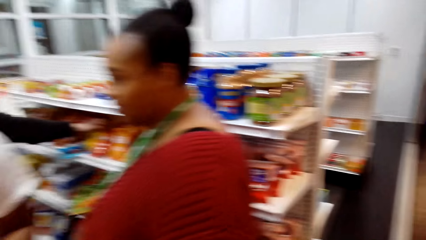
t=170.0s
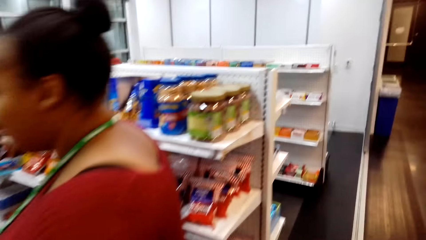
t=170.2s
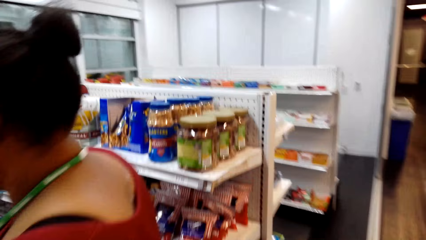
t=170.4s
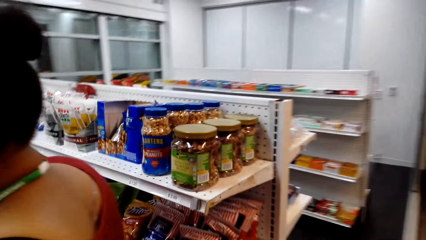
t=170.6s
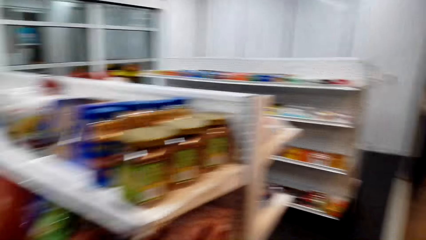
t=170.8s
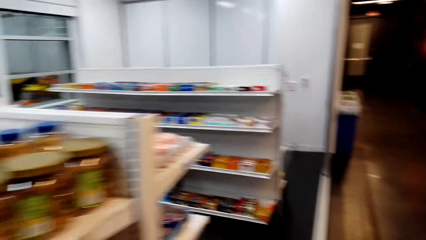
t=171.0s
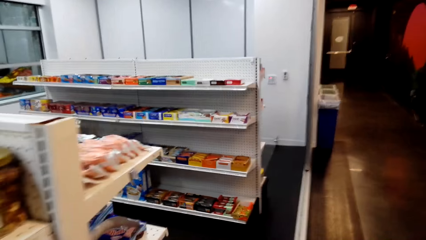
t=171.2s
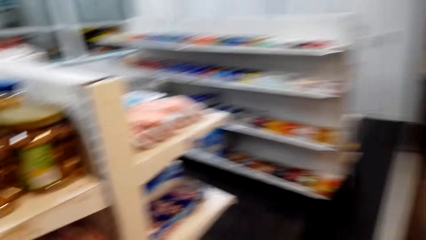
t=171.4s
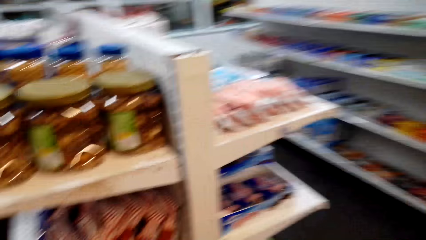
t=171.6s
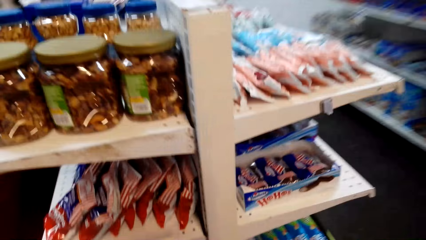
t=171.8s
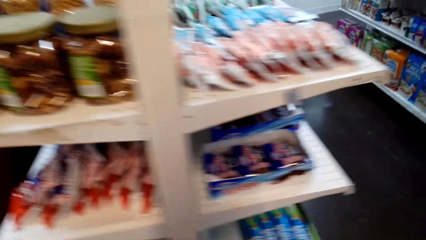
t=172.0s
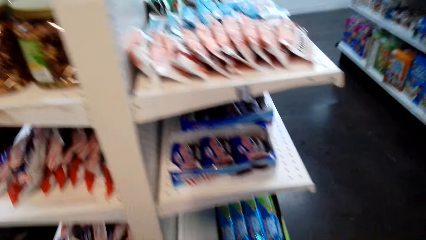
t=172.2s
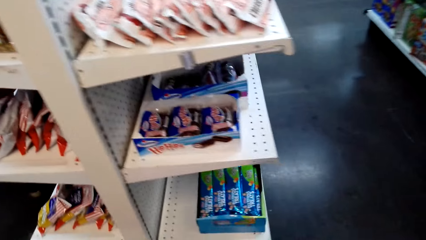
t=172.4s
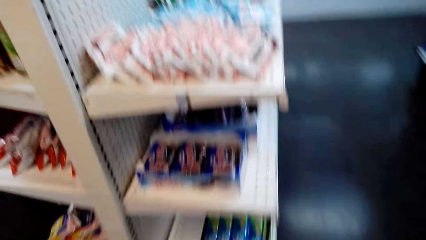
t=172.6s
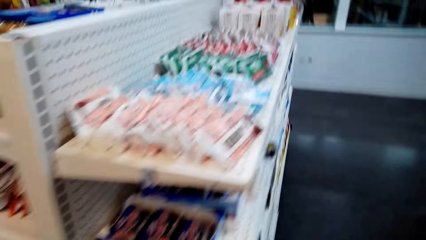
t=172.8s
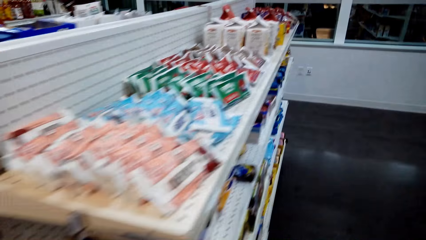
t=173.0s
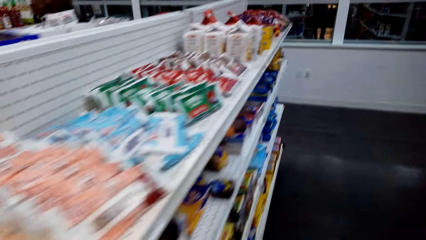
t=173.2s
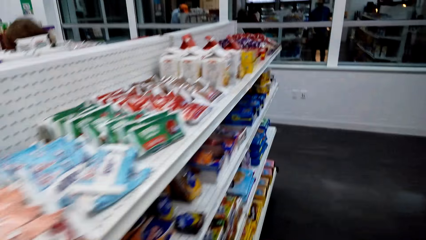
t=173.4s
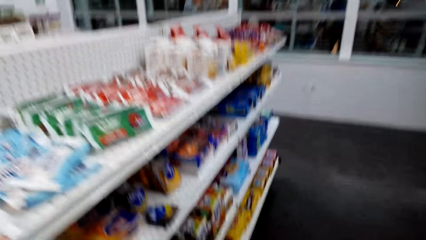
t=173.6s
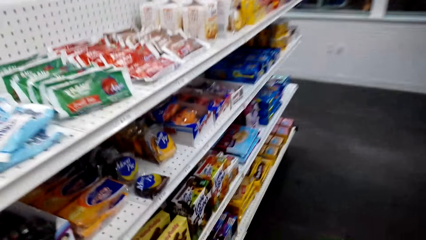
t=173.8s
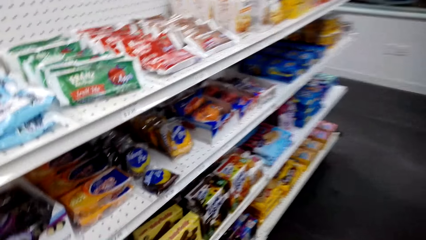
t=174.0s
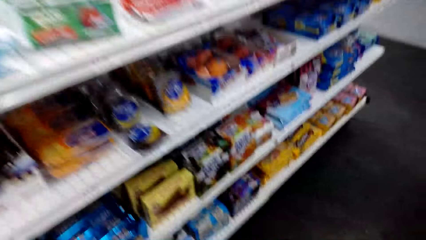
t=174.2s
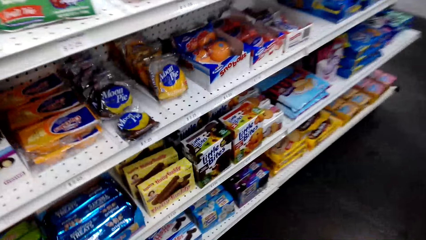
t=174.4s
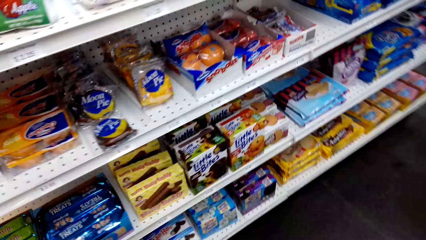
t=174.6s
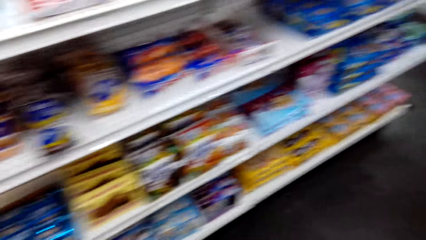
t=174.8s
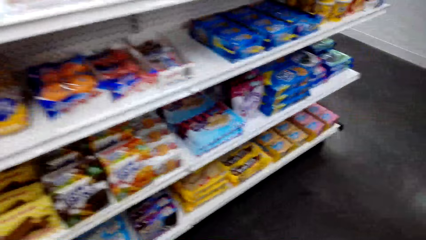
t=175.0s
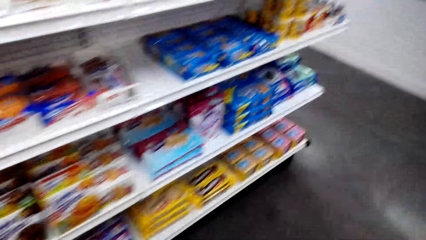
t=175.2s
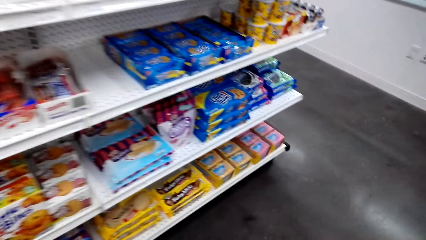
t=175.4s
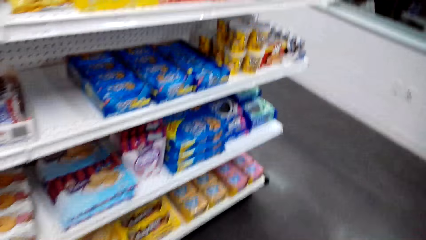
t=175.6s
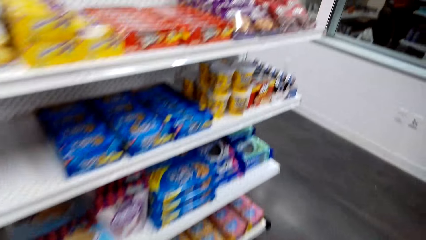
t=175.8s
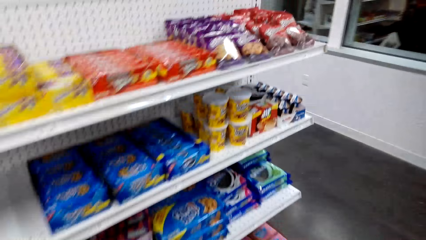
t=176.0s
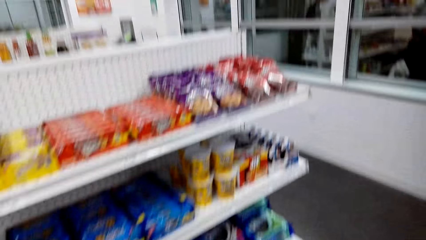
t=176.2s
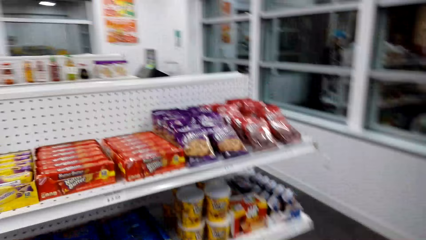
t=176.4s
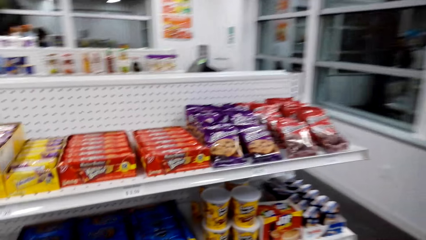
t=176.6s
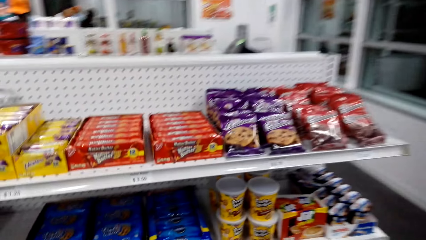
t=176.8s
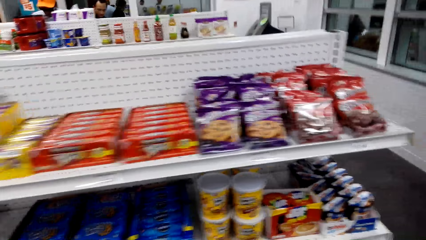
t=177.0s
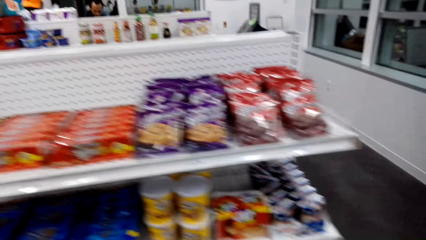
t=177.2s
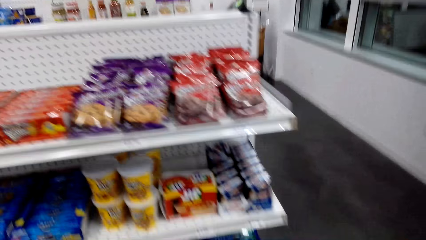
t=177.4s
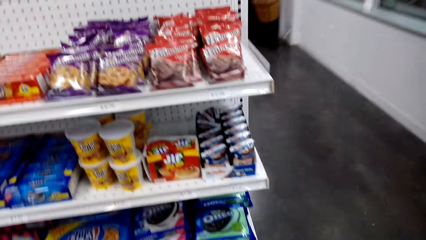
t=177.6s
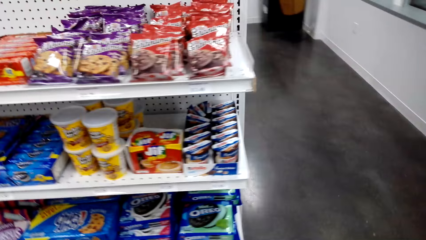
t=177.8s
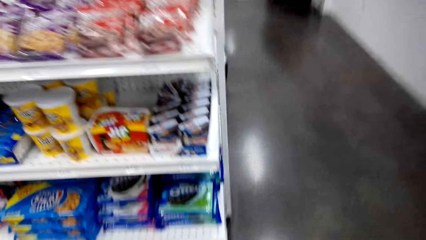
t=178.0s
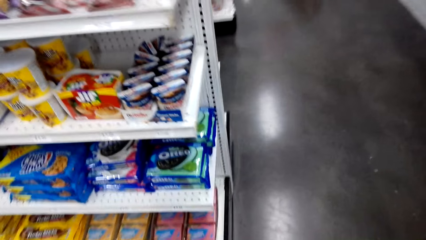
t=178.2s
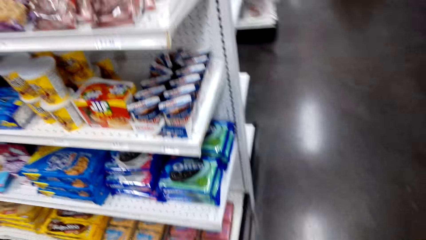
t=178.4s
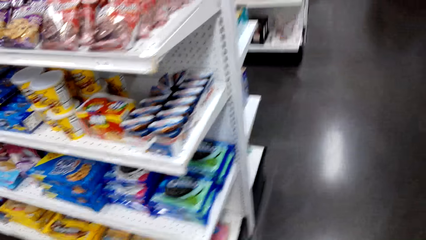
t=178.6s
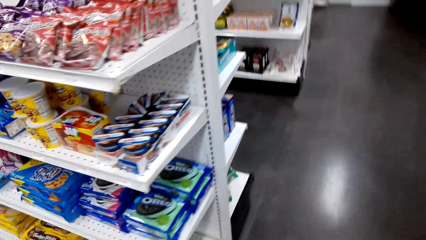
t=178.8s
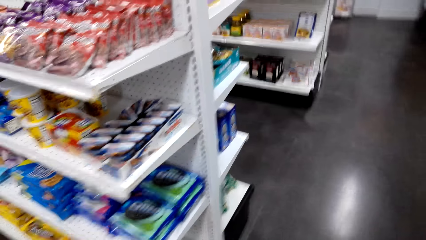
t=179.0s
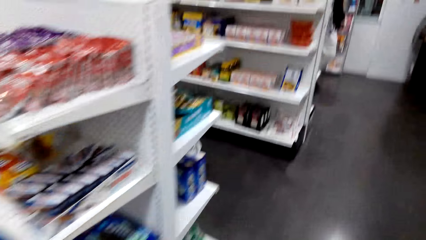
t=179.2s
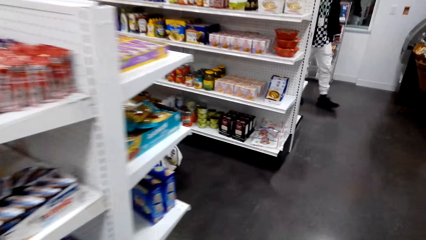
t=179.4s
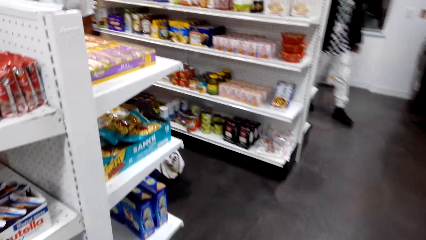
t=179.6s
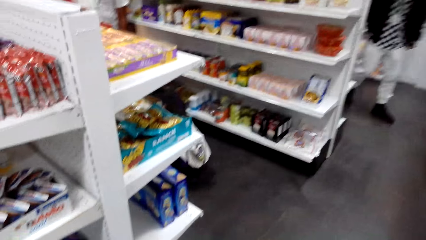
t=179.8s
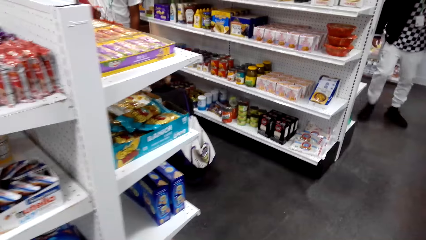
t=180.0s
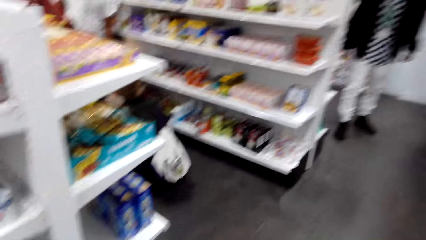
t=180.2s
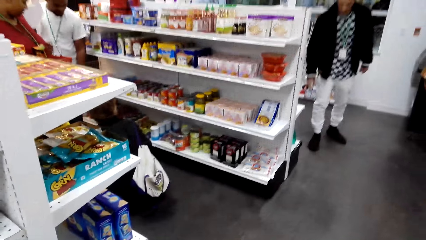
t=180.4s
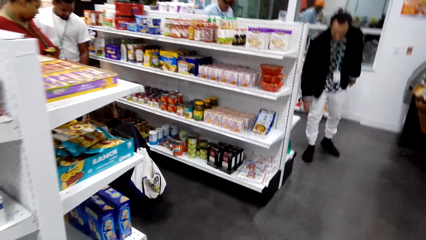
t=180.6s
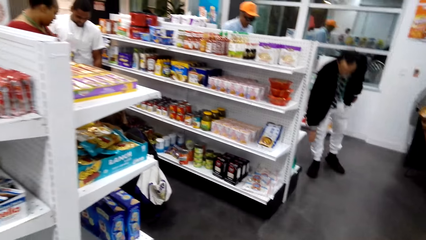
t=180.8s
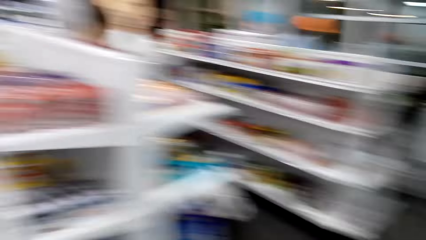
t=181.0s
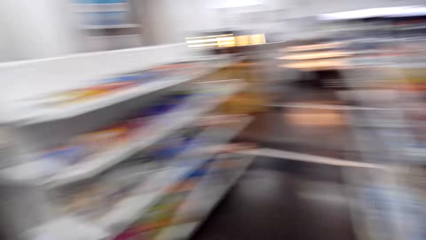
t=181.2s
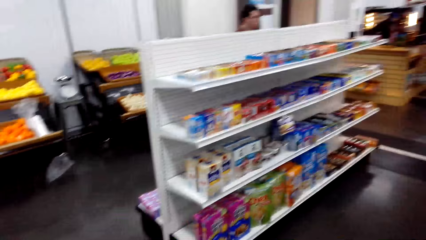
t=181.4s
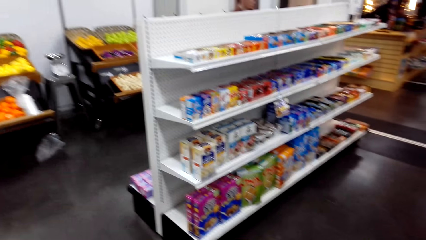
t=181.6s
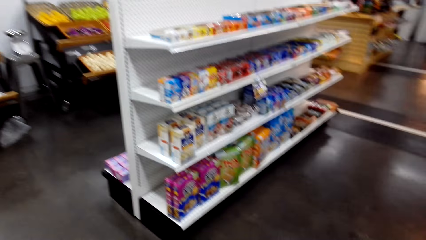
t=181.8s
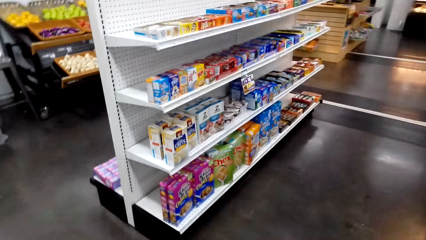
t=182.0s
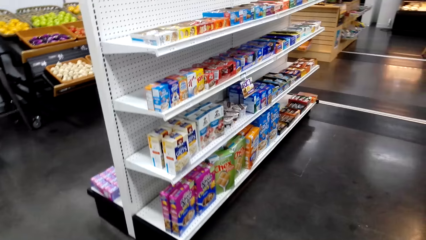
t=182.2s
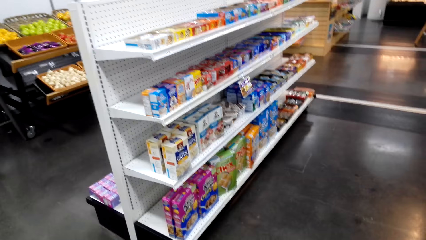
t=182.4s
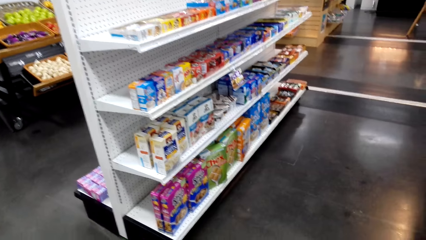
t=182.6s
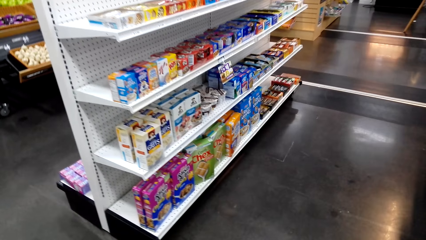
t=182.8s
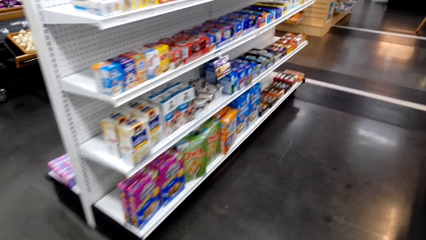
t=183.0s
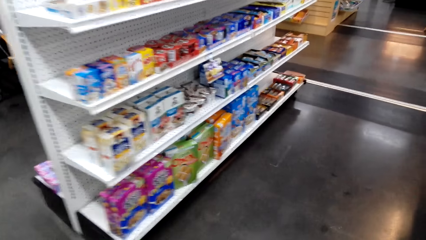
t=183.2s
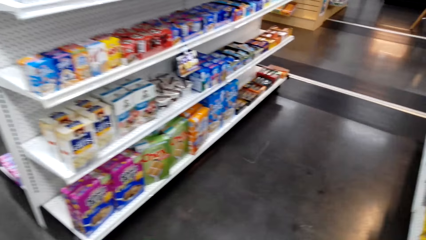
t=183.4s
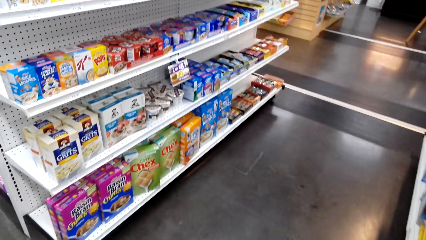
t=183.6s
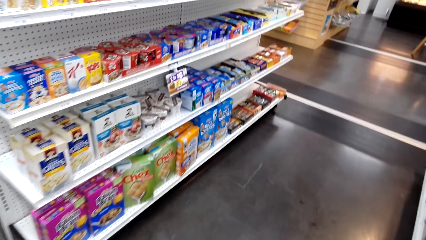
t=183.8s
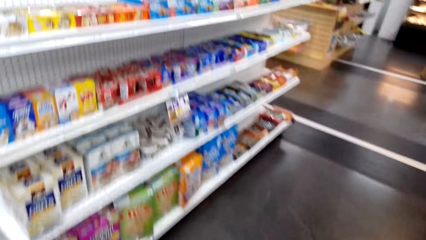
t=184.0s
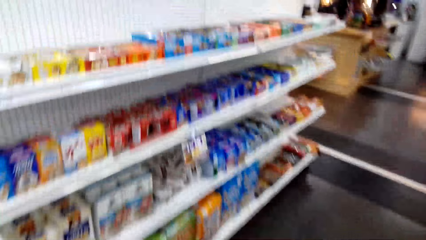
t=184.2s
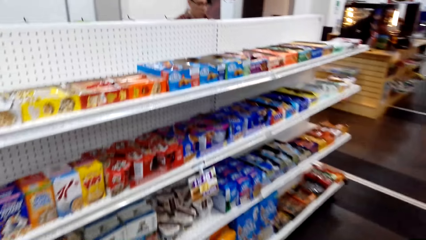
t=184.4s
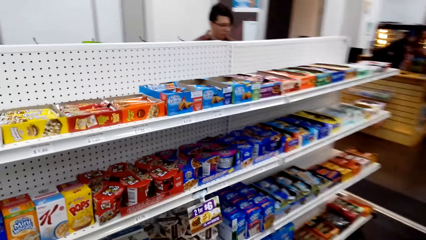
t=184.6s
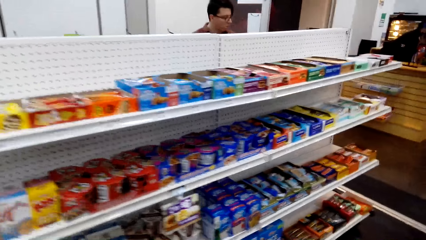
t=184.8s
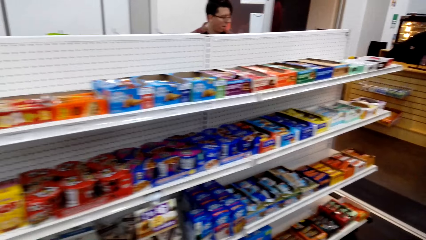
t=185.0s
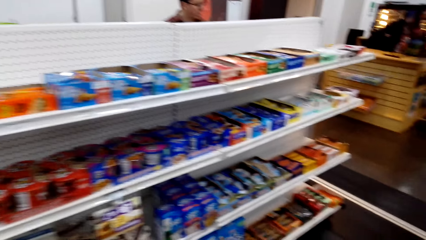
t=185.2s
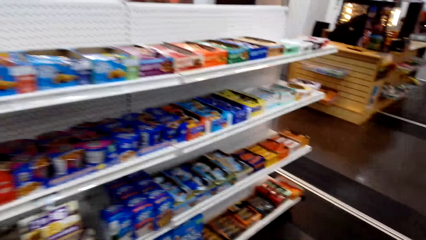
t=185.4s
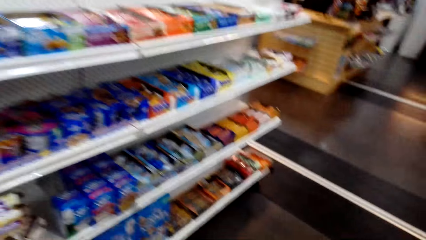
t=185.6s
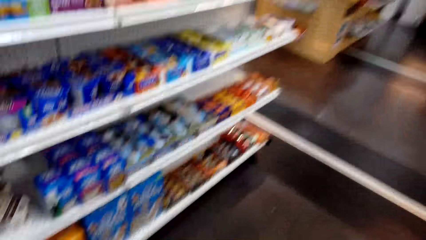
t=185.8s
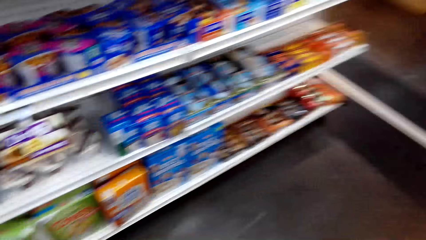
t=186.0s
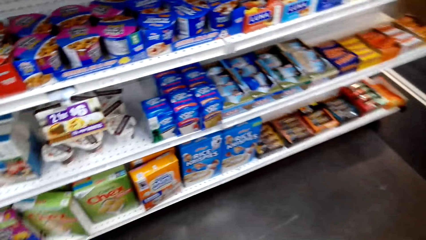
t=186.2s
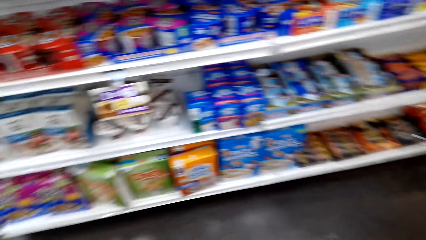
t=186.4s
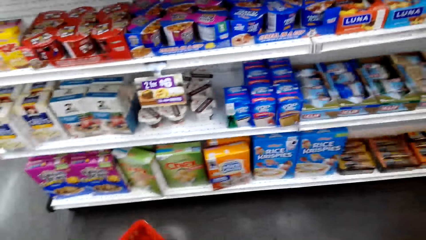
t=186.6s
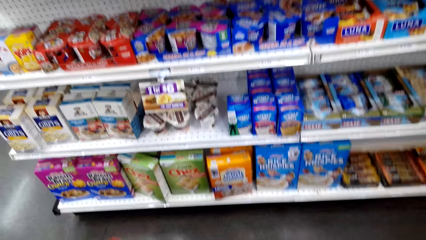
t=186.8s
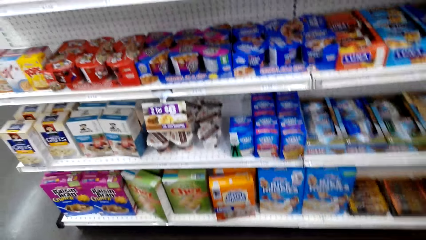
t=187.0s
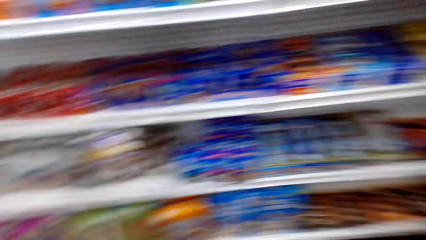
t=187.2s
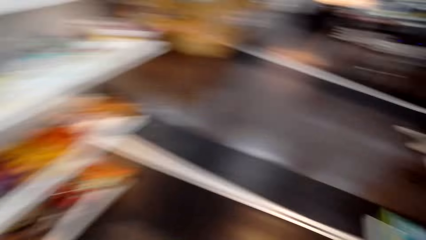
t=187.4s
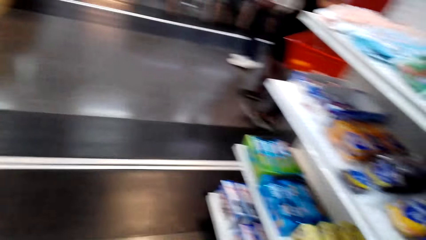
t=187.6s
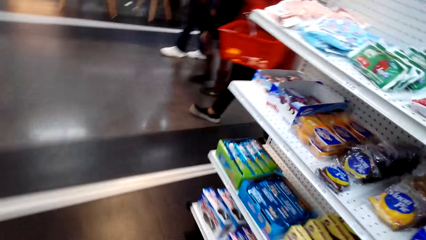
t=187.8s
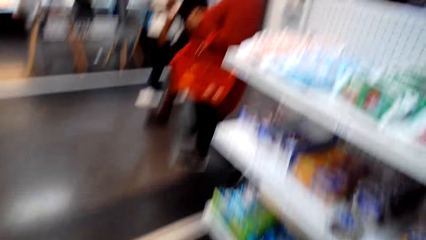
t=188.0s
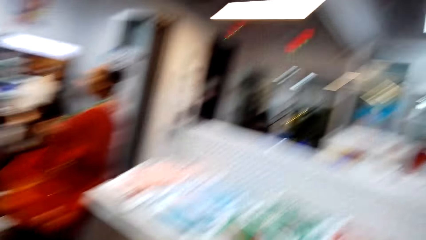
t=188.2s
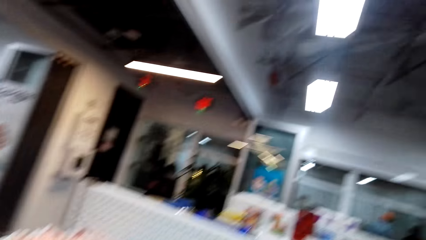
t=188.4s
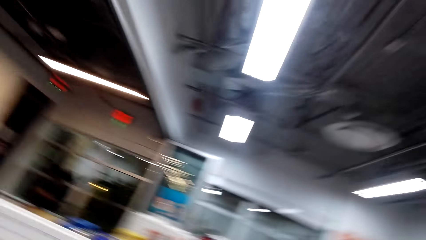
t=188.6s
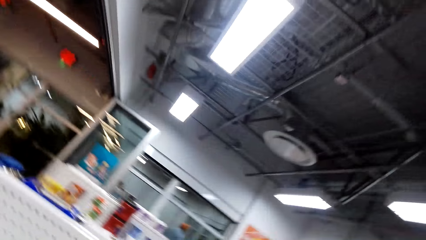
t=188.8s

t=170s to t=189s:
The camera wearer walks around. They look at the shelf. They walk around. They look at the shelf. They walk around. A woman looks around. The camera wearer looks around. They look at the shelf. A man stands at the counter. The camera wearer walks around. They look around. The woman walks around.
